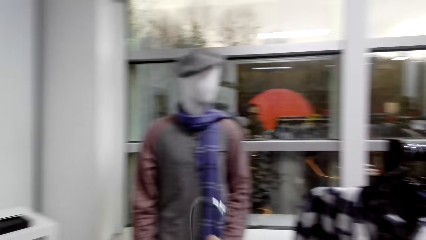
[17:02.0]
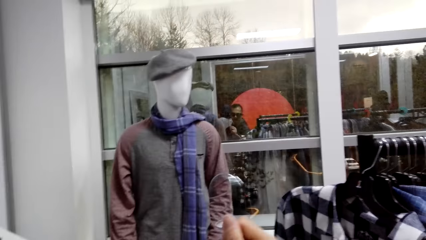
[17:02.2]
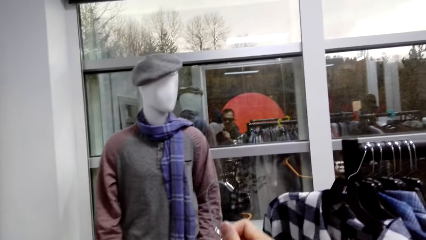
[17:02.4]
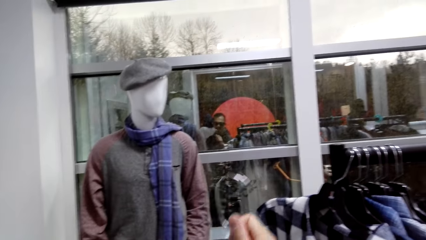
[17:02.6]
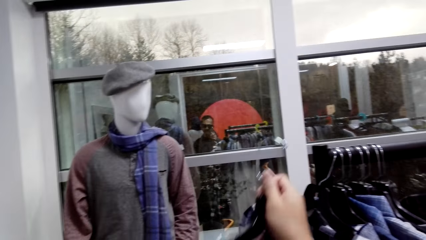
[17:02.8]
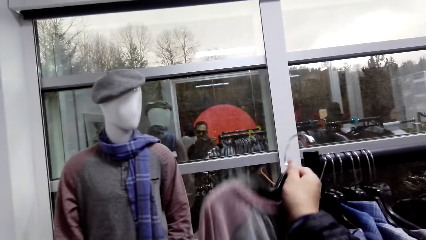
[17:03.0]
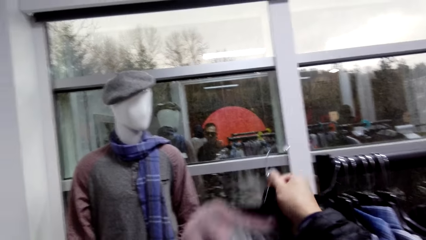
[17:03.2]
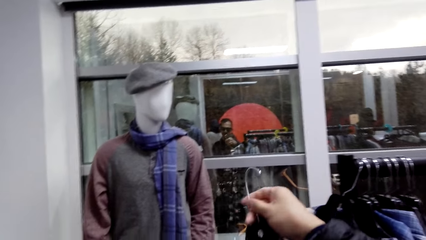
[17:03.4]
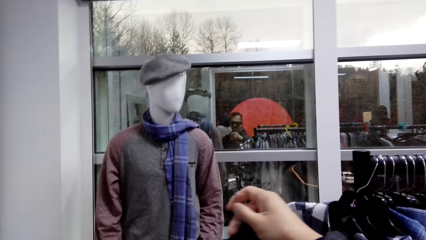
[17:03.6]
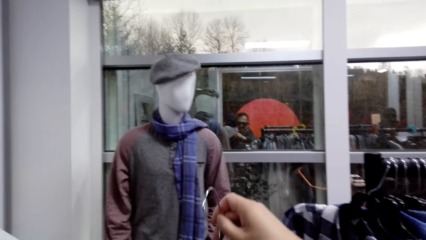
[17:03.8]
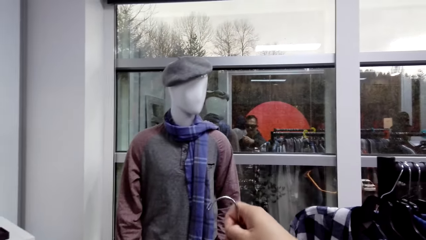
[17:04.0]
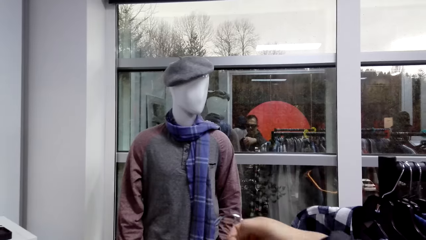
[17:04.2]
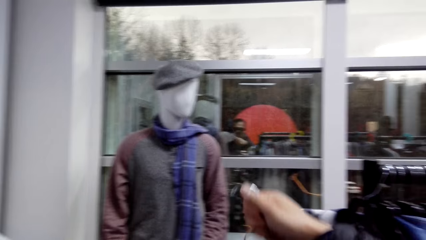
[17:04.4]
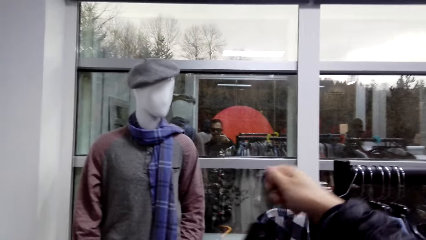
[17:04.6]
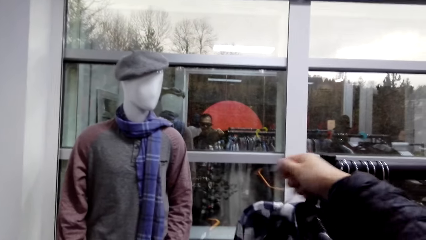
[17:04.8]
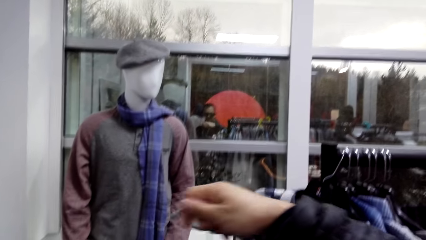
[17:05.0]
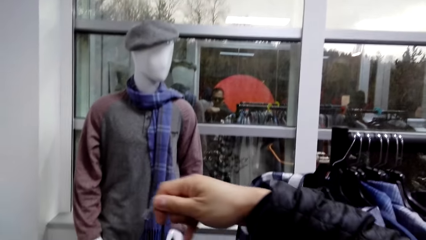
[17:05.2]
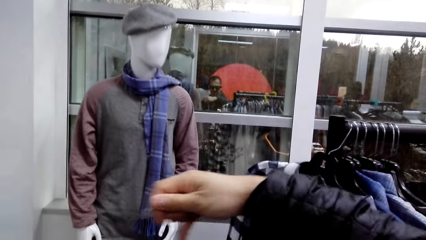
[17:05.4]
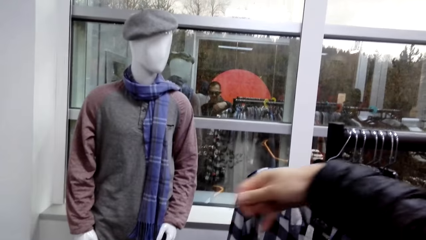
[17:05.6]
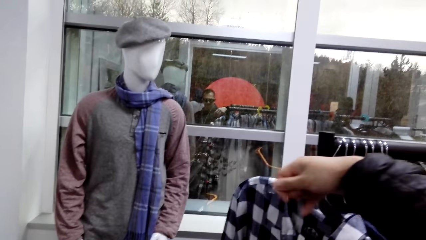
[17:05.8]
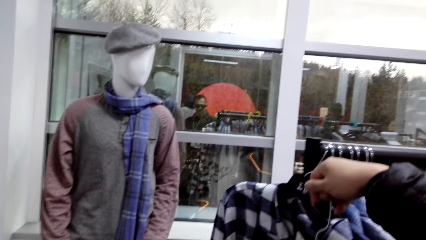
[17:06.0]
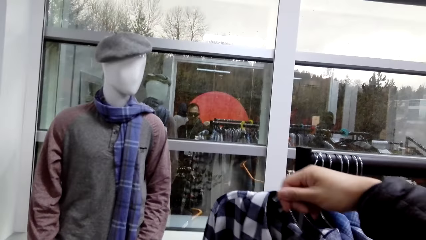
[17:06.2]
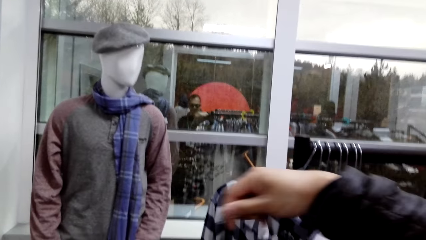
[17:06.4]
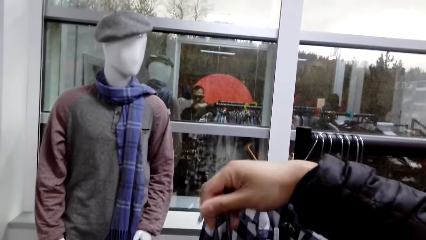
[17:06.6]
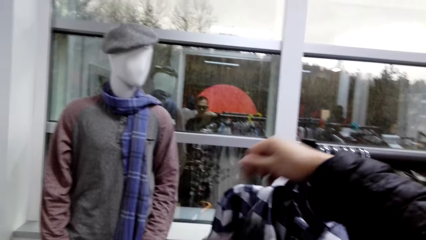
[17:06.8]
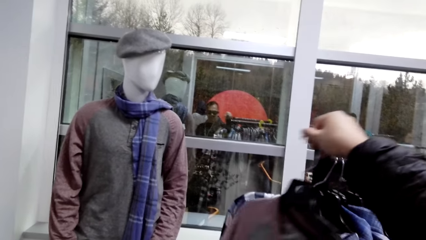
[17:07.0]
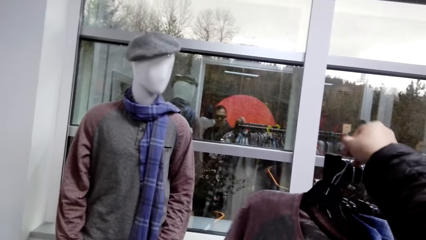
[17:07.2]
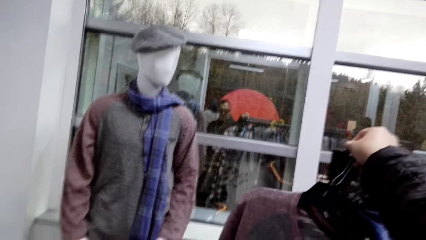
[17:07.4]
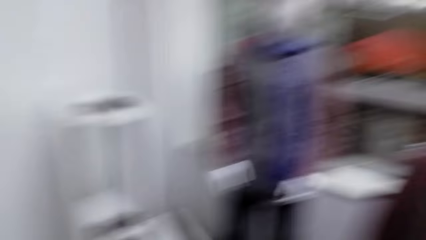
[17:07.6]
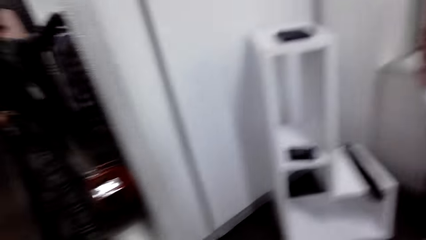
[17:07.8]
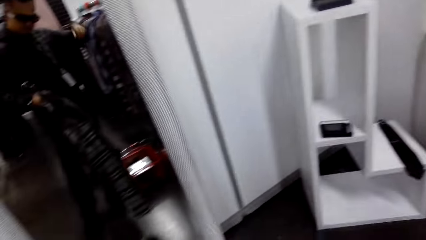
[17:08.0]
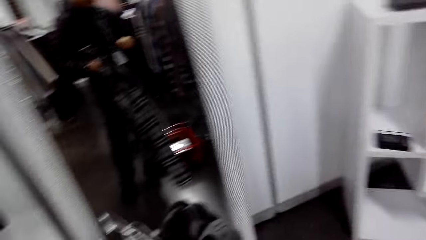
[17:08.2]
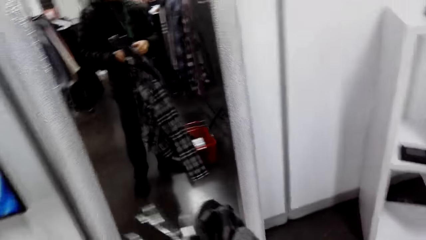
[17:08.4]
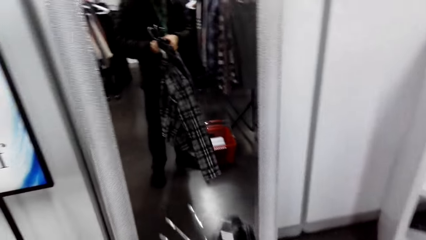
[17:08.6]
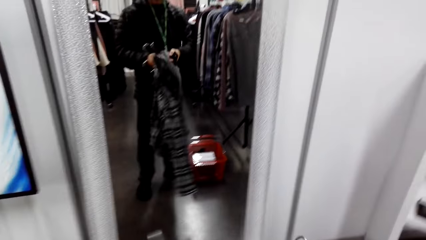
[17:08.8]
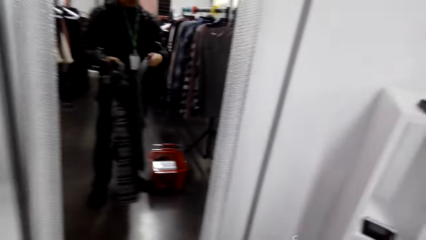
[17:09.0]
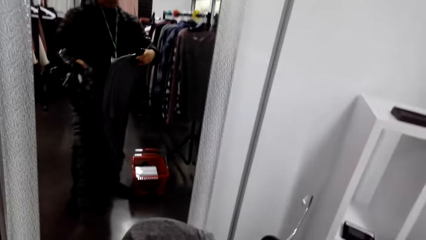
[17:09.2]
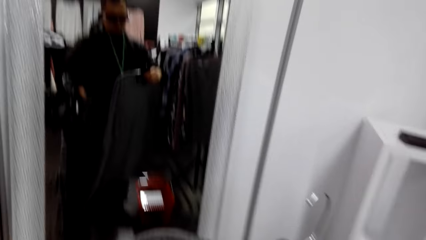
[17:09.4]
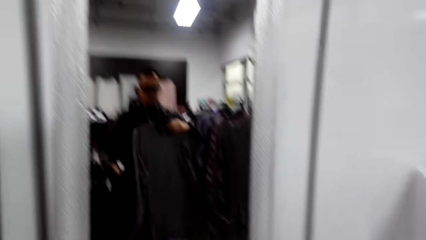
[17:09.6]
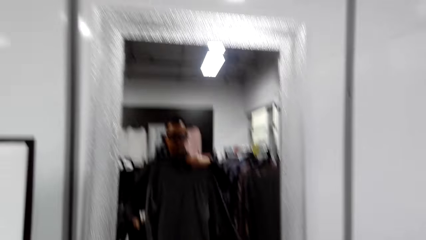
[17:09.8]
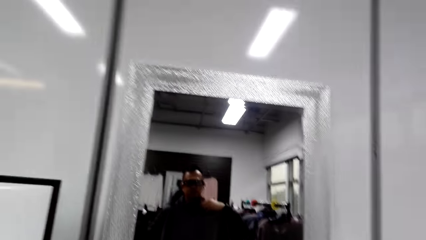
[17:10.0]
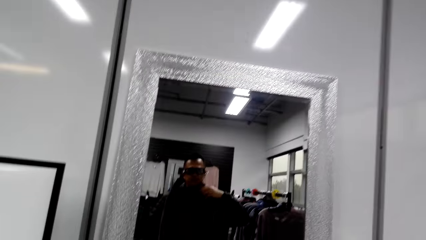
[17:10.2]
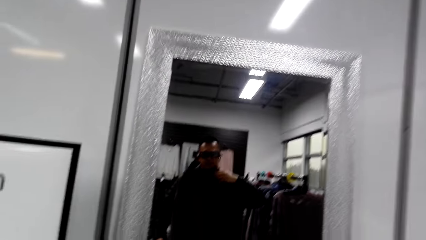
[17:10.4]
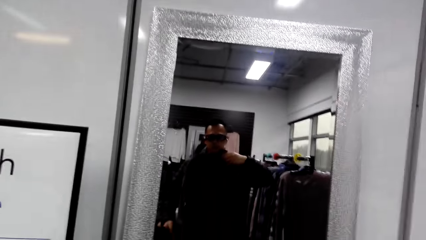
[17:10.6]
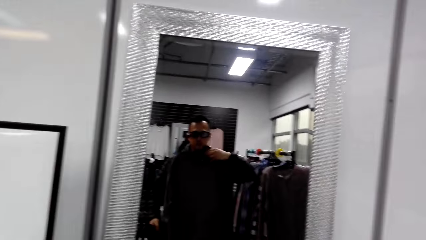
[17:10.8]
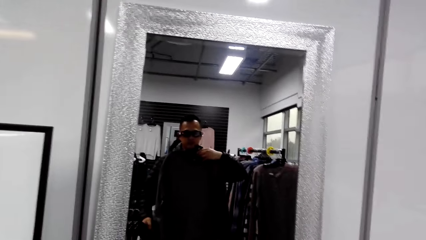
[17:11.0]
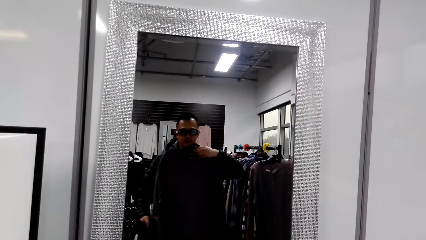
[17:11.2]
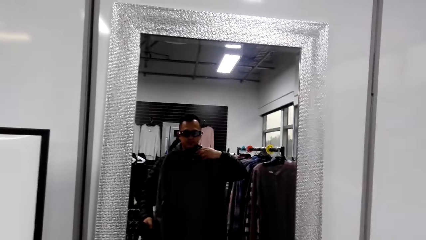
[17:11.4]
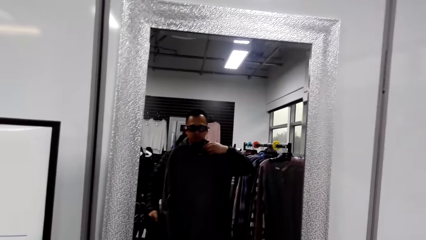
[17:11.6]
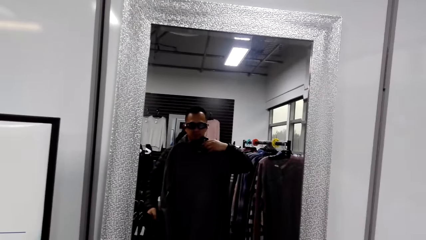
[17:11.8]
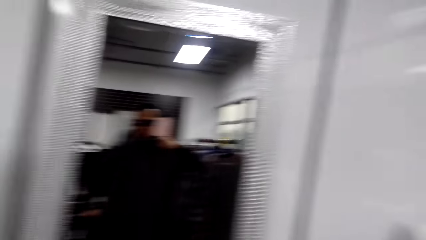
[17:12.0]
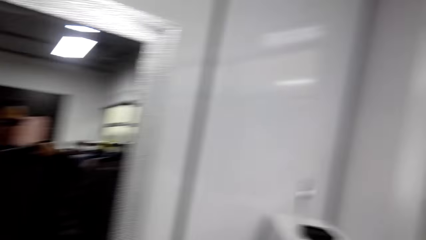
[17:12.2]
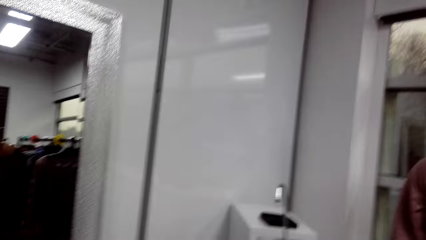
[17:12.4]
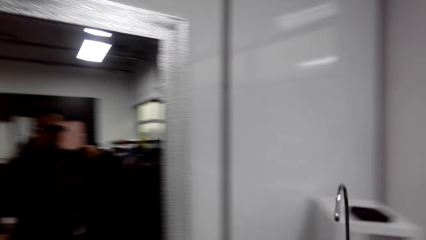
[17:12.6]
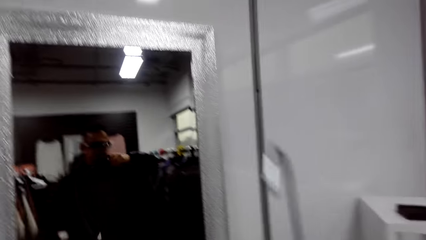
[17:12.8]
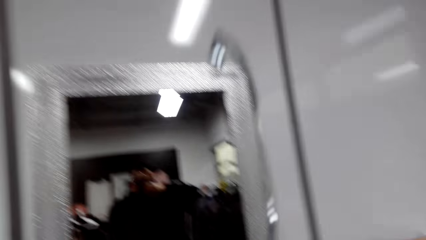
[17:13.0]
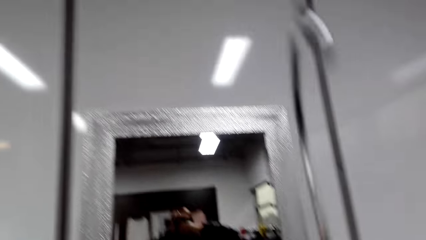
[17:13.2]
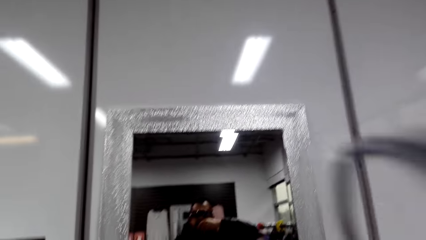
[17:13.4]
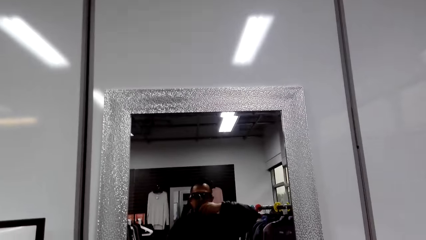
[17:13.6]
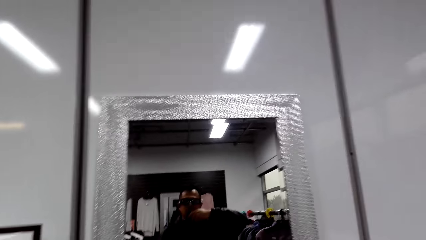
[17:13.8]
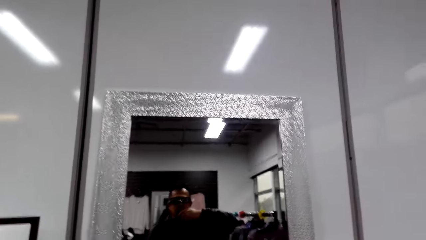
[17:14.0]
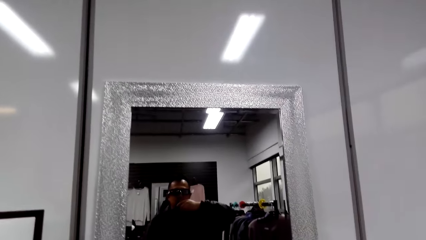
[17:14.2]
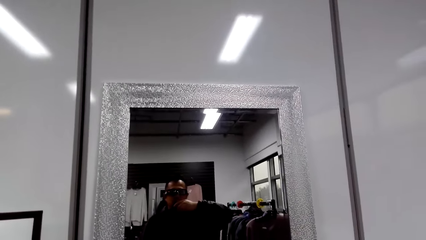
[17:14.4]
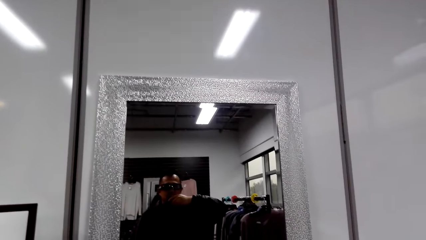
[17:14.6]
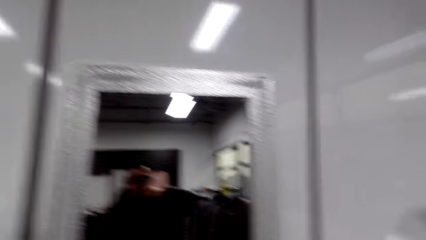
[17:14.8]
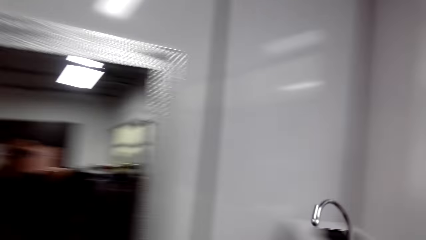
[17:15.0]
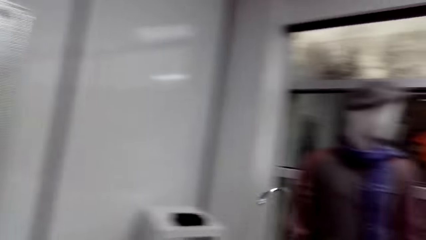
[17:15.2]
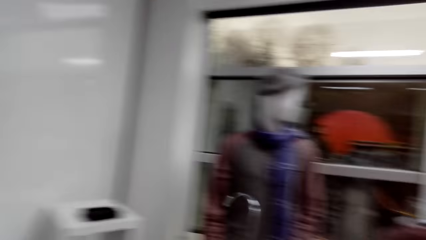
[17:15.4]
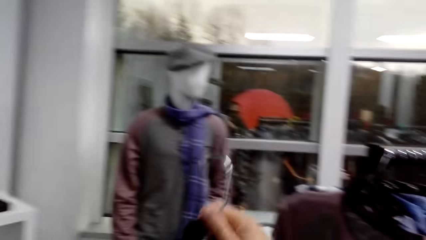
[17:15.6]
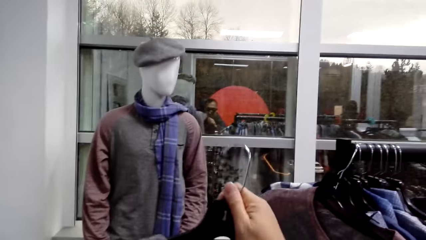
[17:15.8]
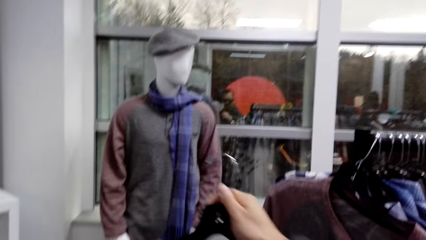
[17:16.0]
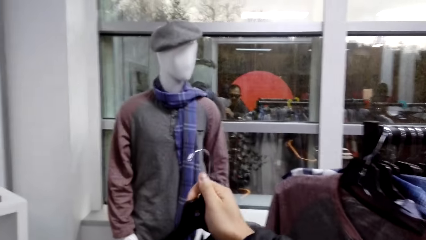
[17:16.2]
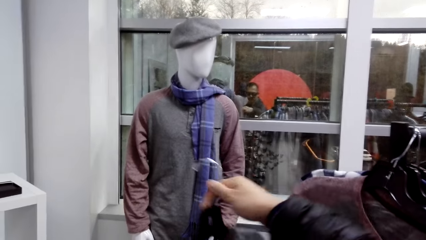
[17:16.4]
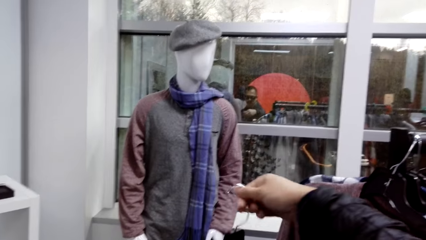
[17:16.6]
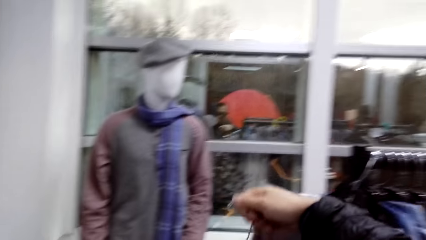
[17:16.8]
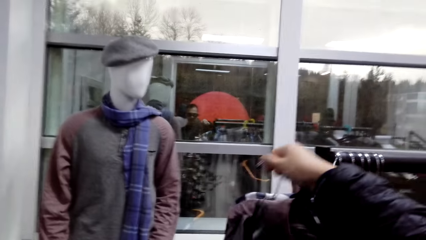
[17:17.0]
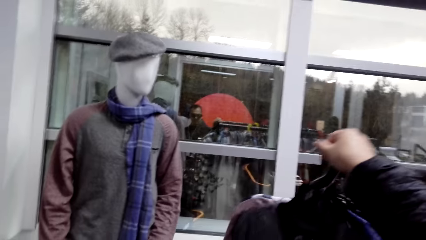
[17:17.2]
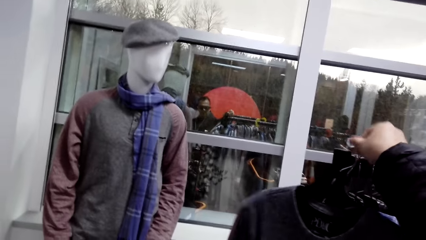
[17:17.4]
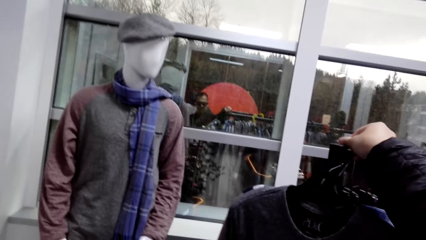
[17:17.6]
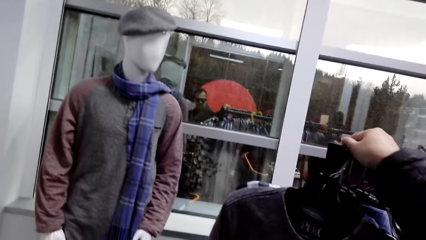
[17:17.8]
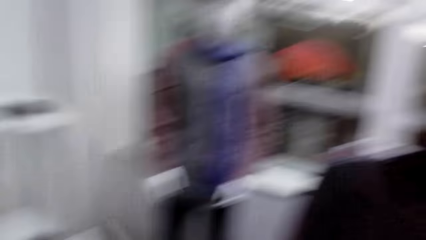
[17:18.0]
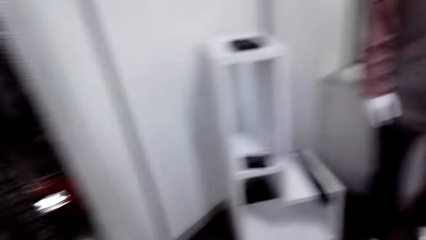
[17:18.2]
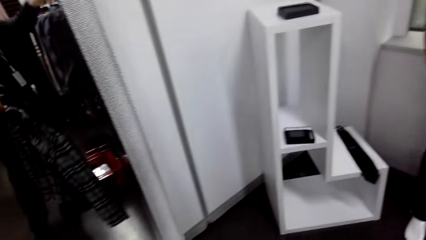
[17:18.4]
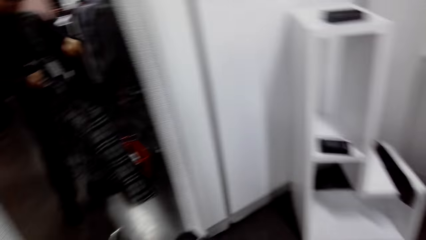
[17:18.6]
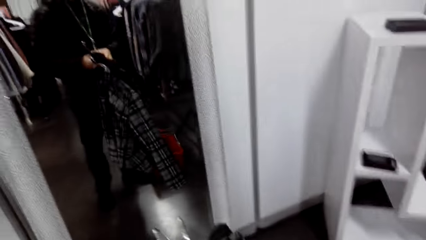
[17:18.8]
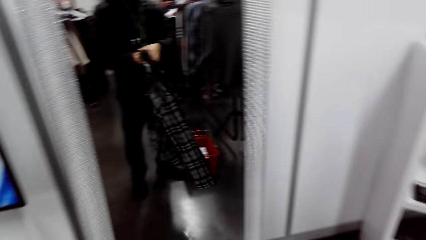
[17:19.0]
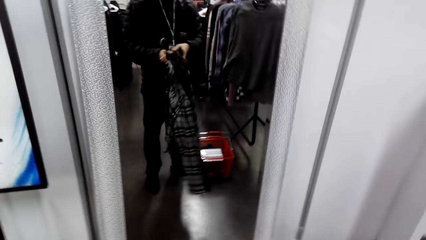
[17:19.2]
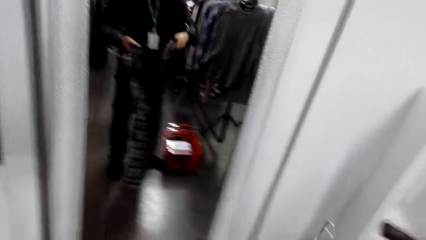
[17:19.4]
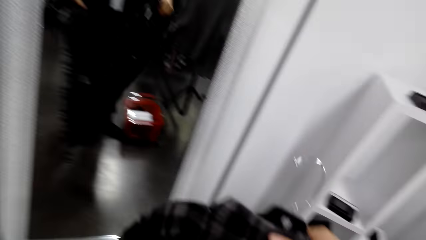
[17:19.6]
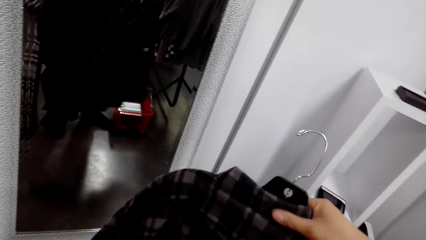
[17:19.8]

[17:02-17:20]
The camera wearer hangs the t shirt. They do something. They hang a sweatshirt on the clothing rail. They hold the sweatshirt. They use the cloth store mirror. They look at the mirror. They hang the sweatshirt on the clothing rail.
